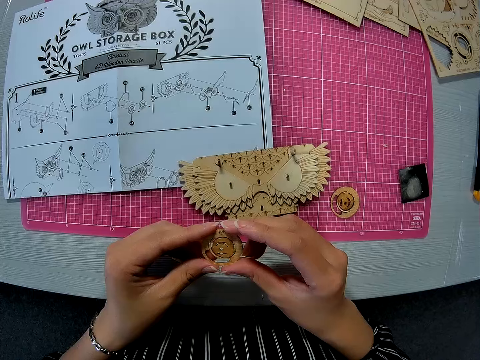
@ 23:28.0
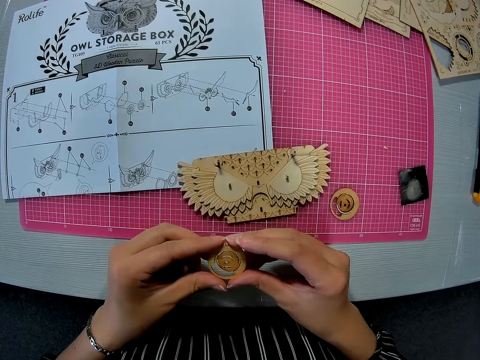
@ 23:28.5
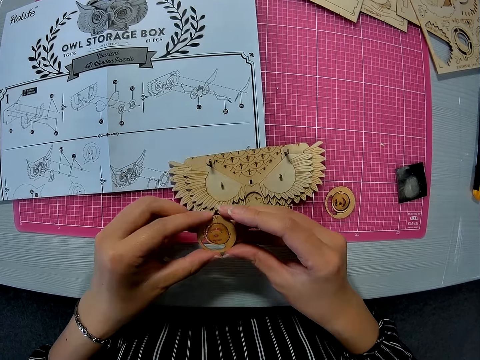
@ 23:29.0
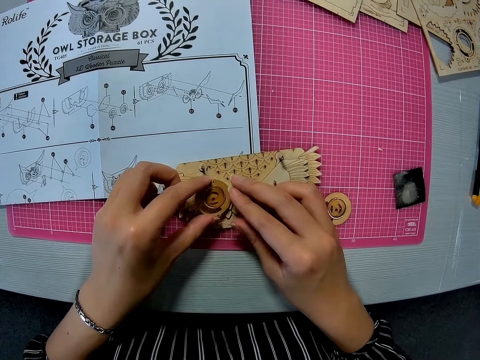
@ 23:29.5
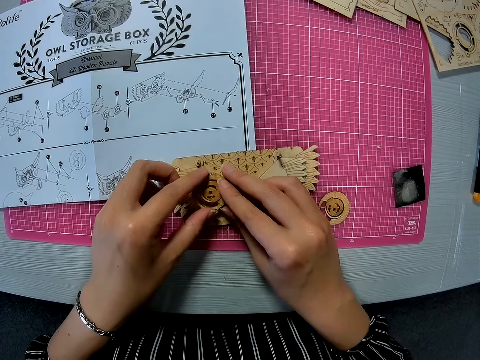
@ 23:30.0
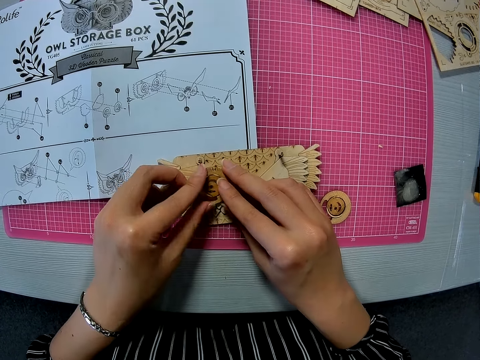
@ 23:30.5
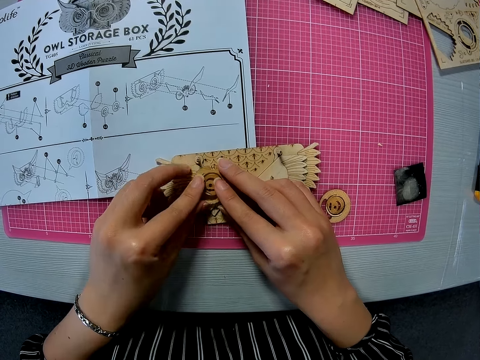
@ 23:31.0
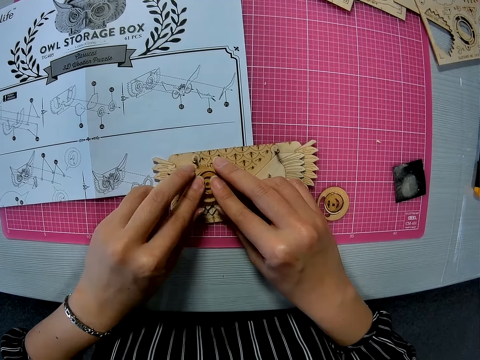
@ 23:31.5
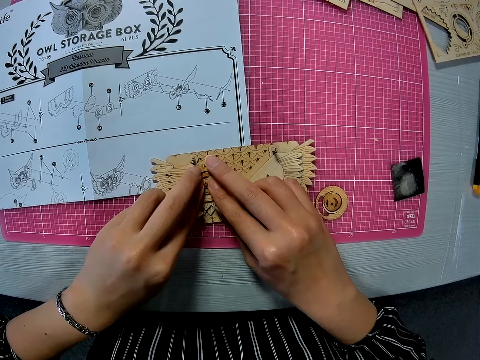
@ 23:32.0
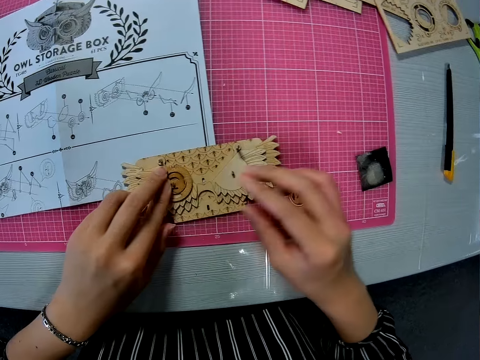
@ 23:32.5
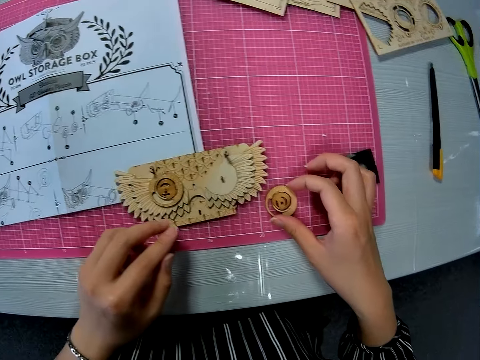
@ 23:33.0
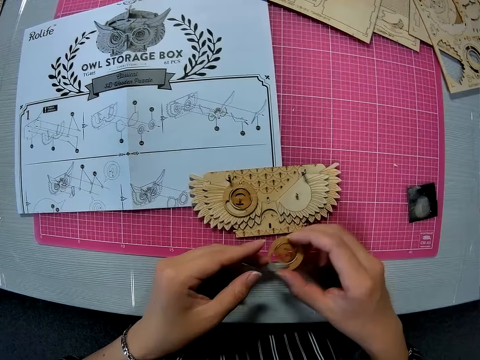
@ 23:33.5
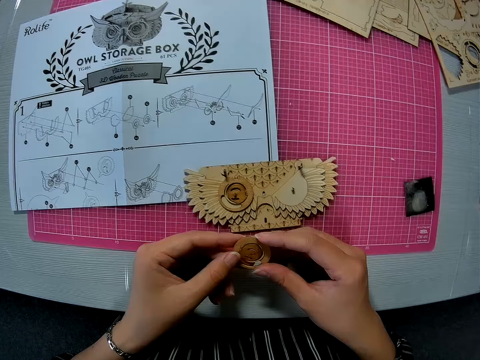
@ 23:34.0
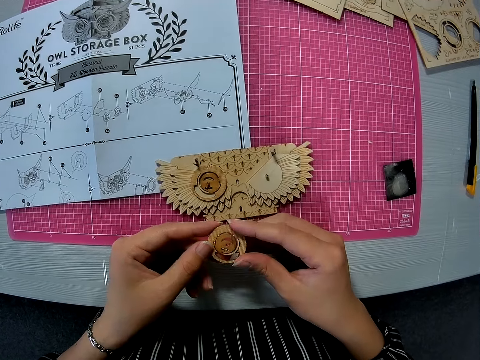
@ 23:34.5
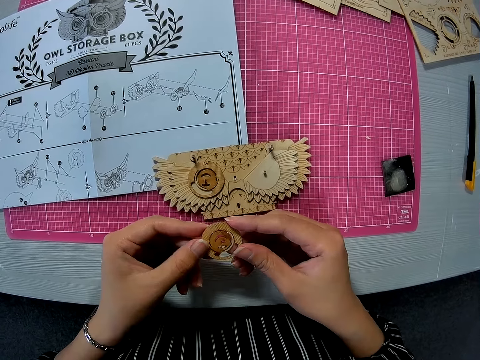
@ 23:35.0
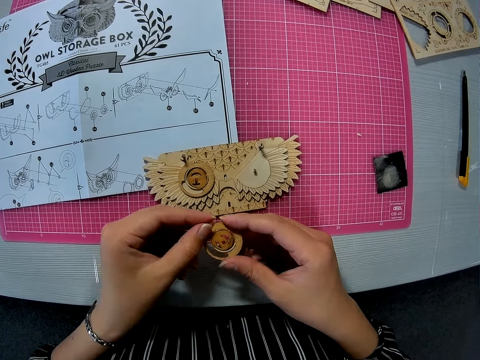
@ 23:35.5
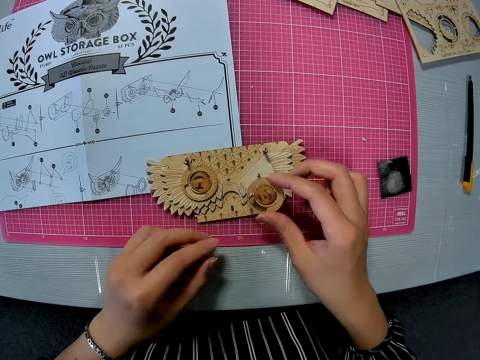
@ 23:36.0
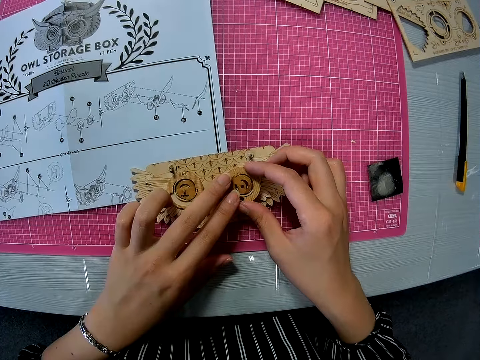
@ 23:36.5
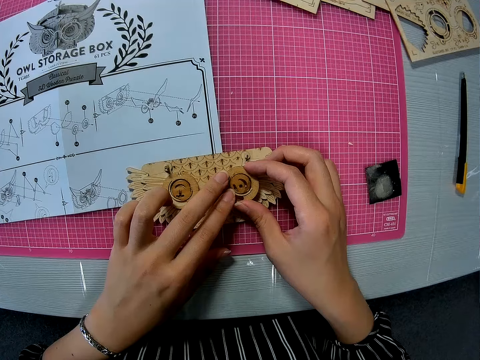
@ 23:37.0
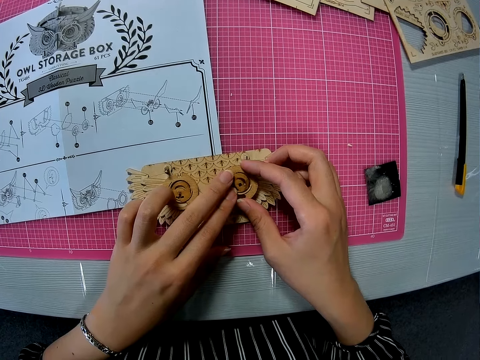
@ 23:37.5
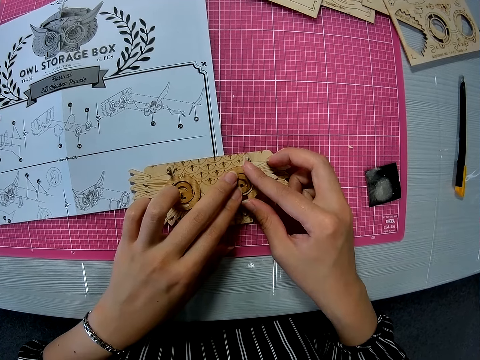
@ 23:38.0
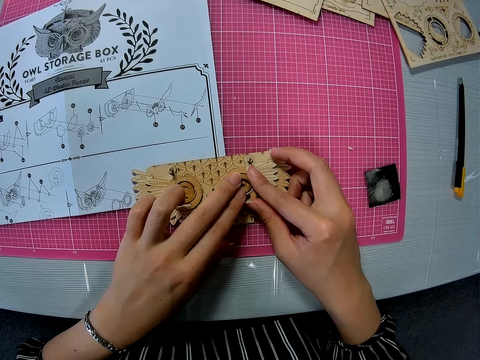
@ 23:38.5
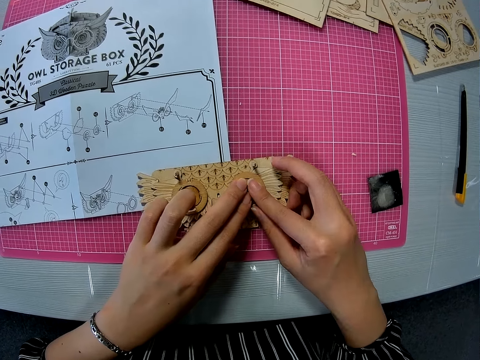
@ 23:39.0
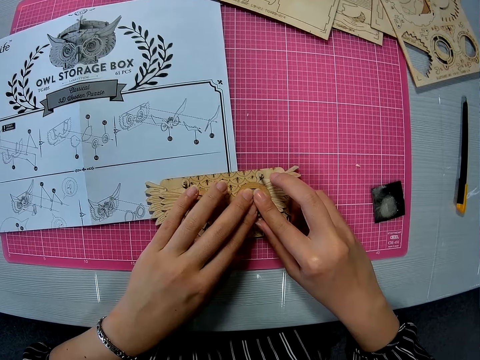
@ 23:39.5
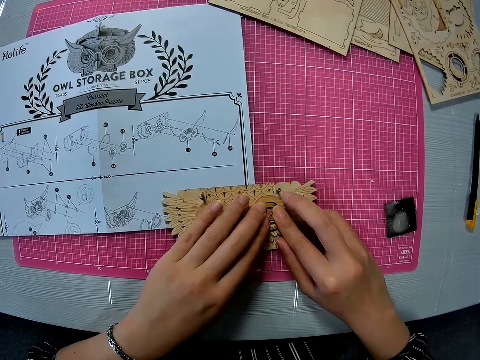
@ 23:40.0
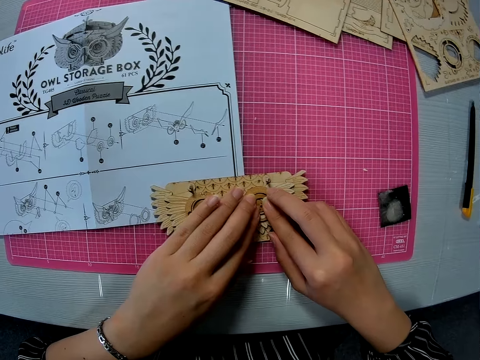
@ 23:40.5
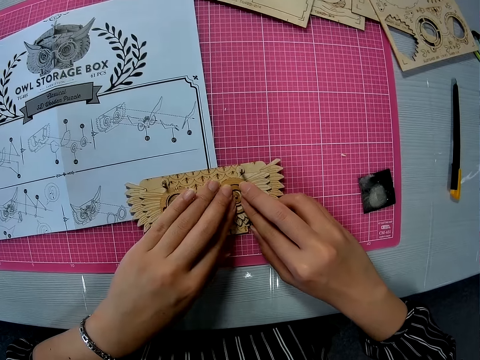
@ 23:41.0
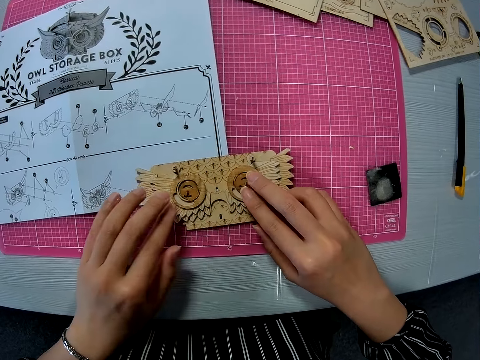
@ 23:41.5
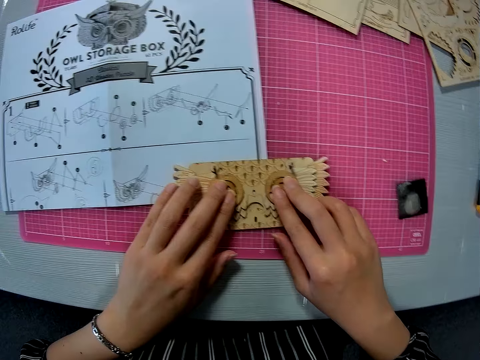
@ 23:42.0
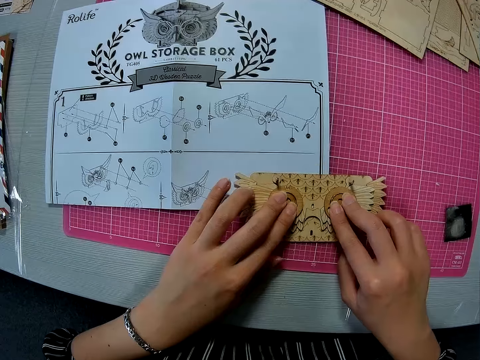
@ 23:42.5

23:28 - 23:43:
The camera wearer stares at the piece of paperboard. They place the second cut-out wooden craft on the wooden craft on the sheet. They pick up the first cut-out wooden craft from the sheet. They hold the first cut-out wooden craft with both hands. They stare at the piece of paperboard. They place the first cut-out wooden craft on the wooden craft on the sheet.

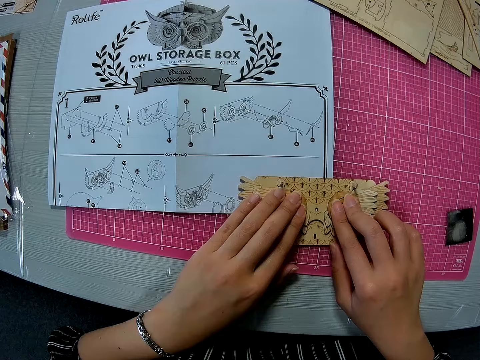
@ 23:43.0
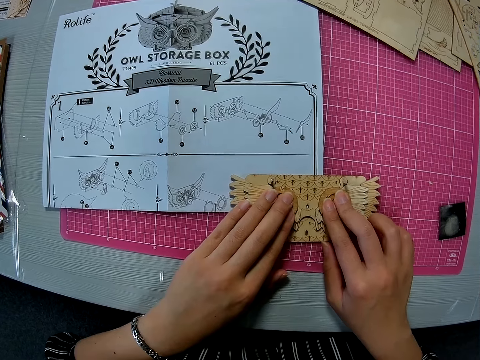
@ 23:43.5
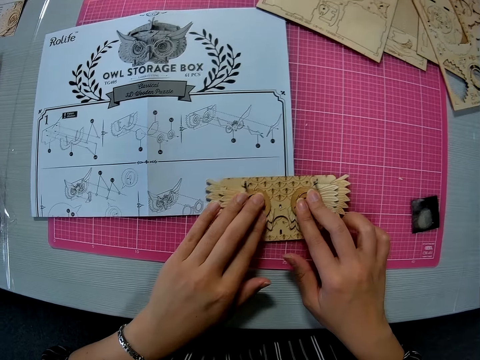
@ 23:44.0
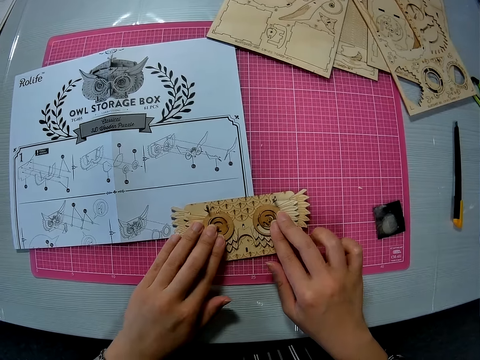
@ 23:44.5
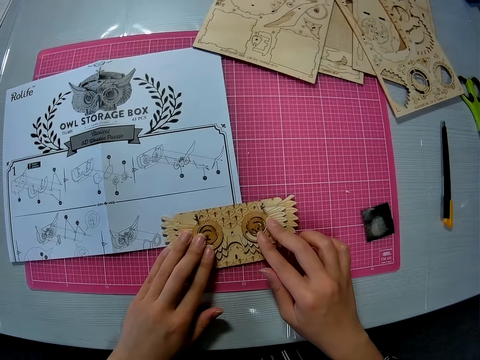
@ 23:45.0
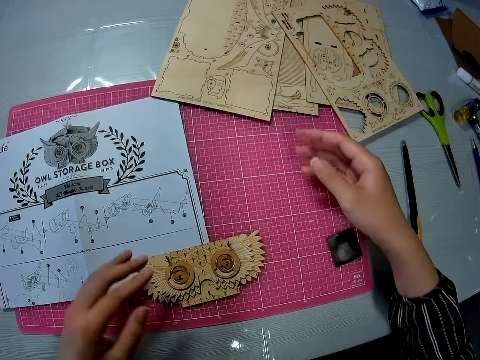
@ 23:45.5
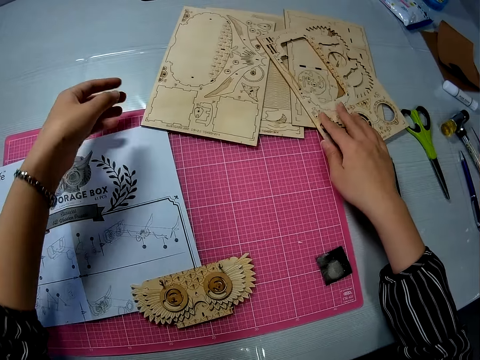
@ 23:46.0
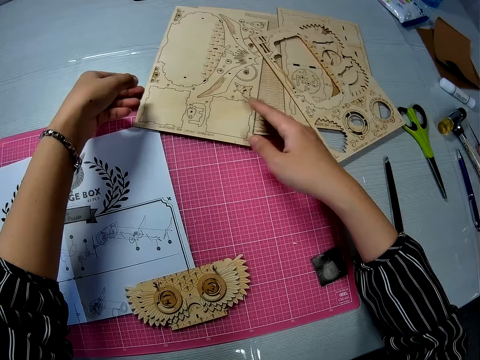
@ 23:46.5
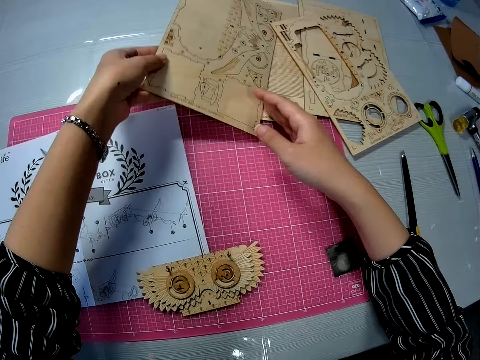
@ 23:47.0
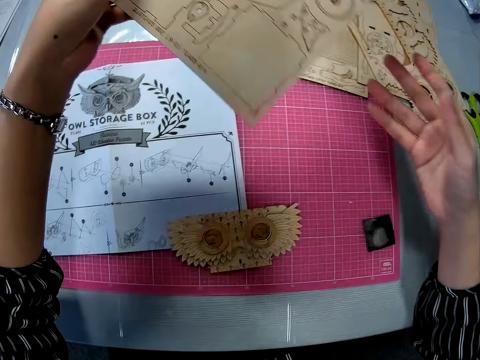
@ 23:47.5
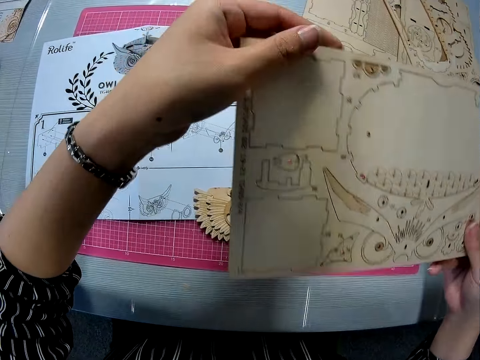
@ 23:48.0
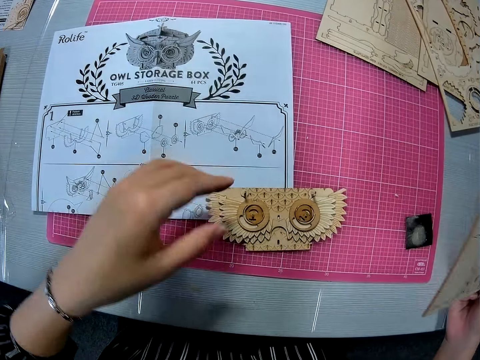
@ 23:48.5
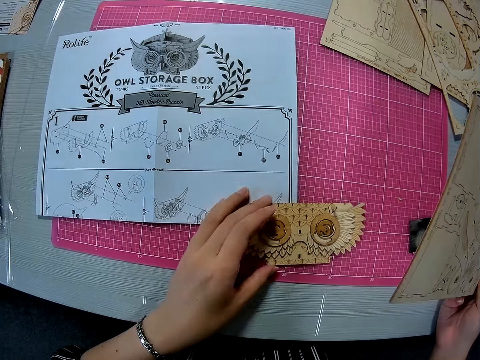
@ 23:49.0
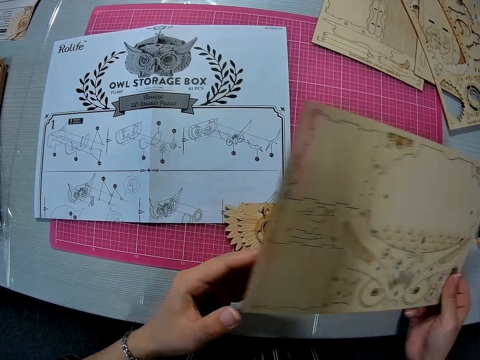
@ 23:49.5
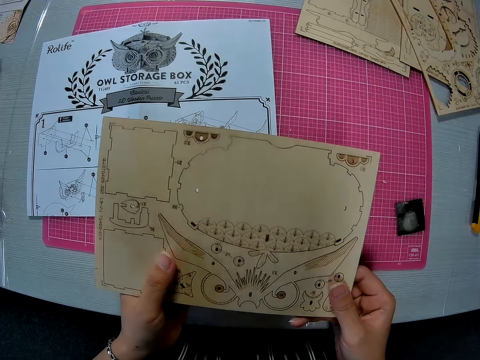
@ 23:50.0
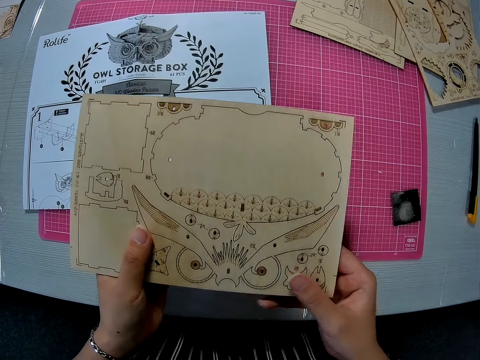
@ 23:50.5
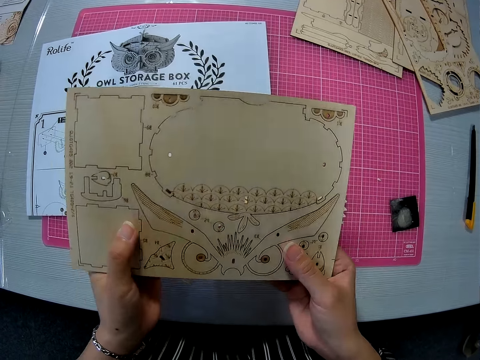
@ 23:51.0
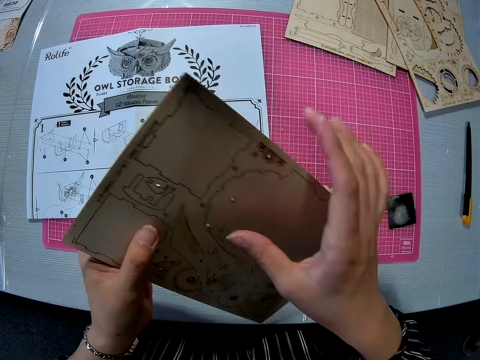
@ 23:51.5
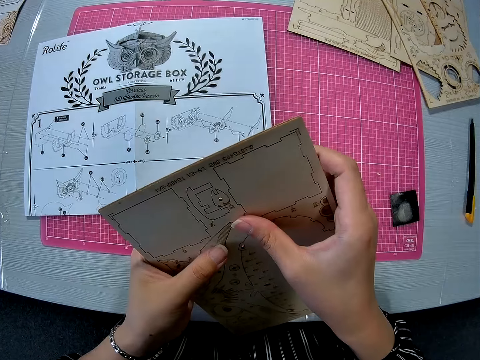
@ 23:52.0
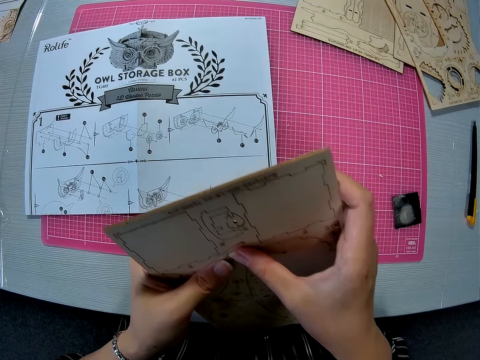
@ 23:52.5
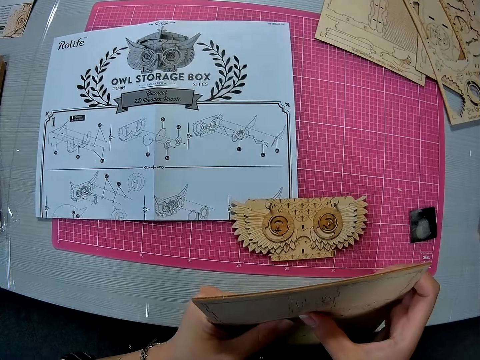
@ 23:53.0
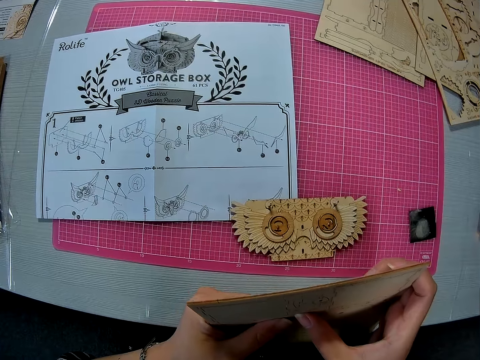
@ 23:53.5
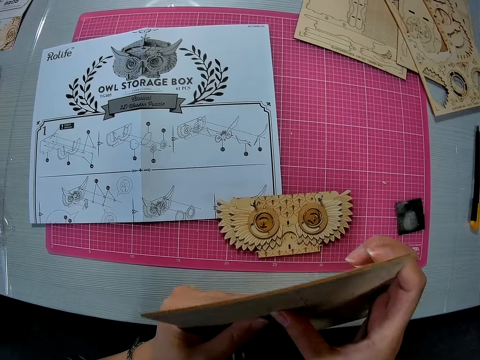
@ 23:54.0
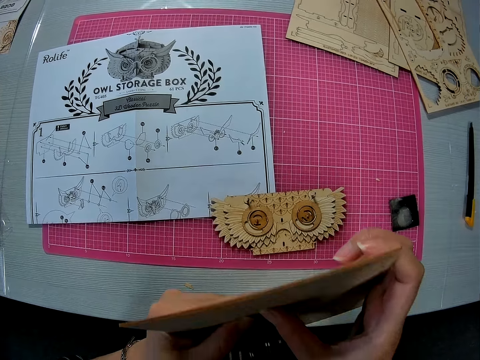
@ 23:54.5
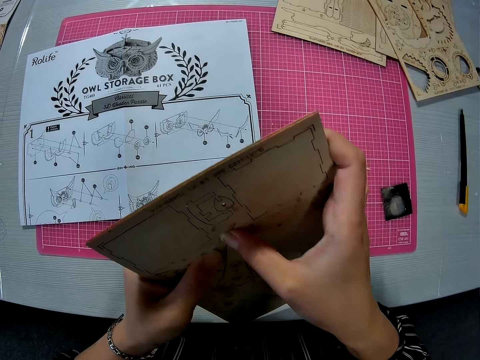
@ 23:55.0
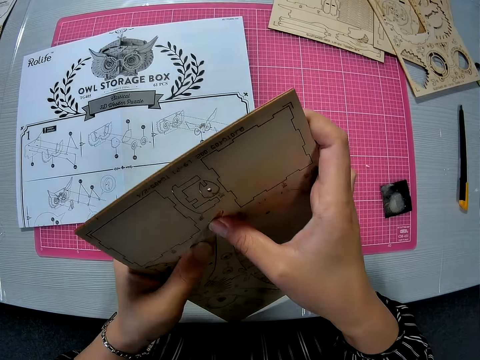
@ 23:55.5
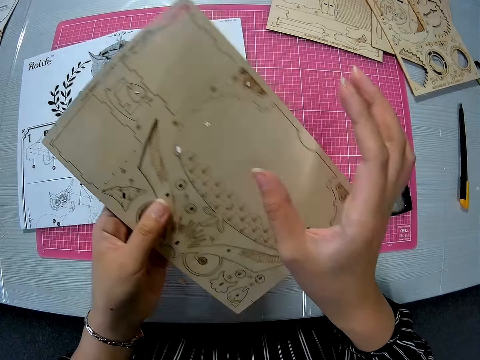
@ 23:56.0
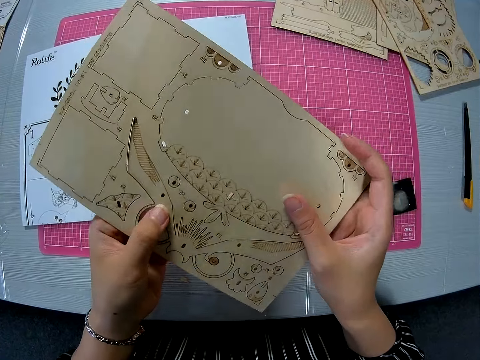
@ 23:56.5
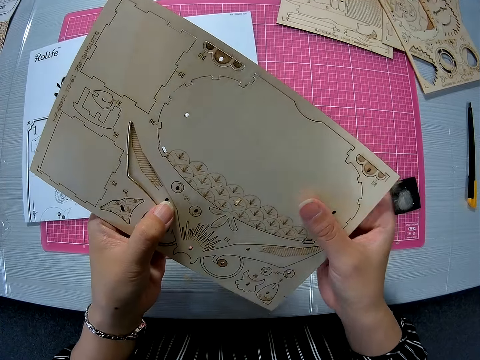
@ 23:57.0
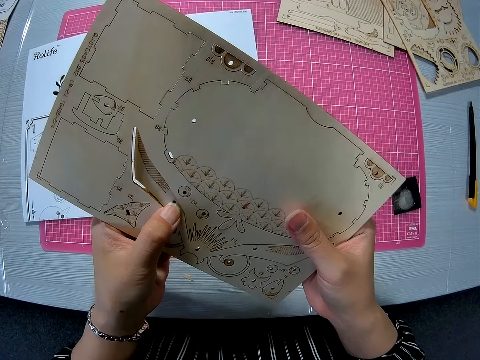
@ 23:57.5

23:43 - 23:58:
The camera wearer picks up another wooden craft or paperboard from the table. They push the piece of paperboard aside. They stare at the piece of paperboard. They hold the wooden craft with both hands. They break out a part from the wooden board.
